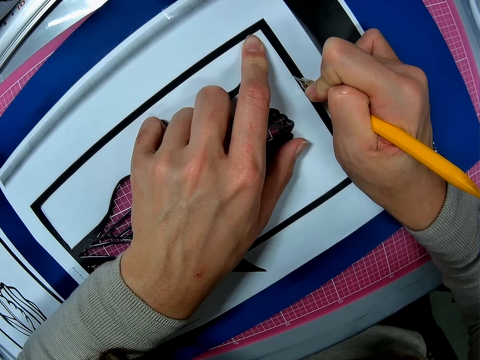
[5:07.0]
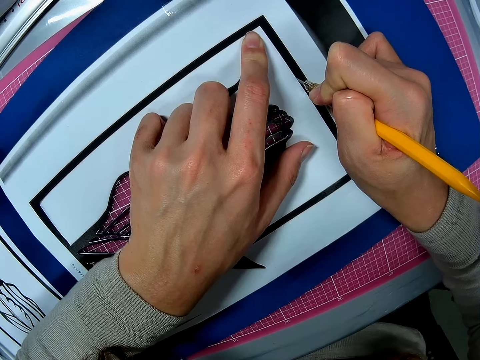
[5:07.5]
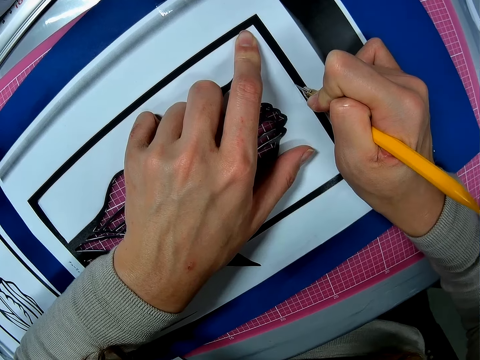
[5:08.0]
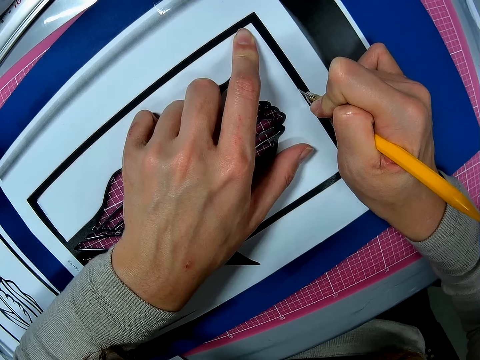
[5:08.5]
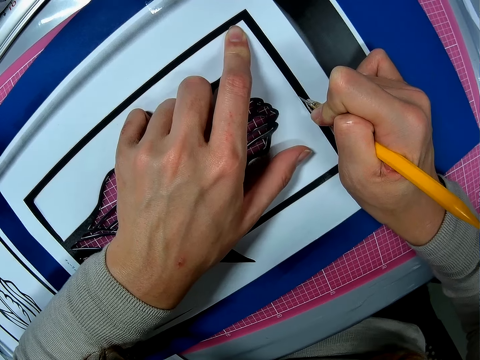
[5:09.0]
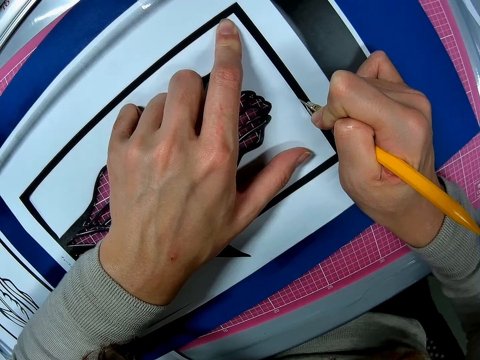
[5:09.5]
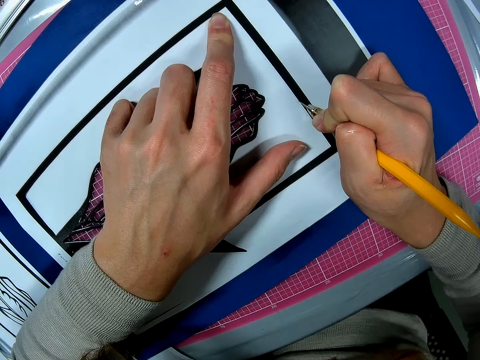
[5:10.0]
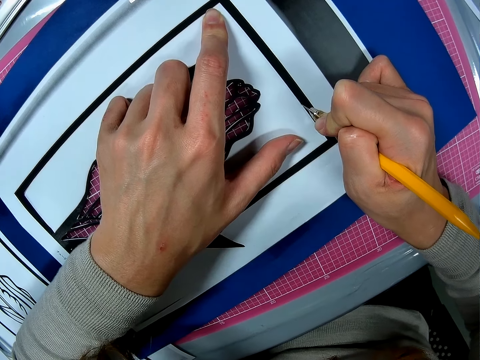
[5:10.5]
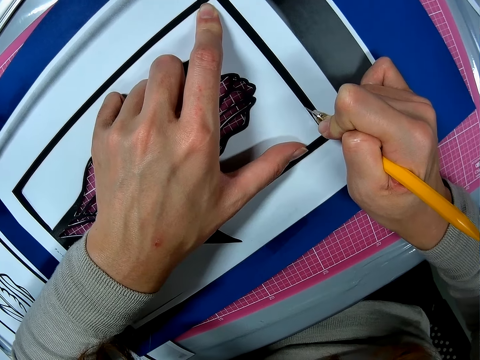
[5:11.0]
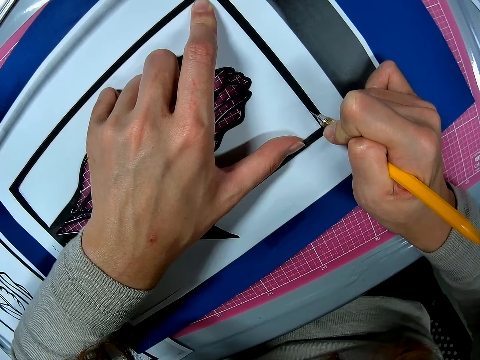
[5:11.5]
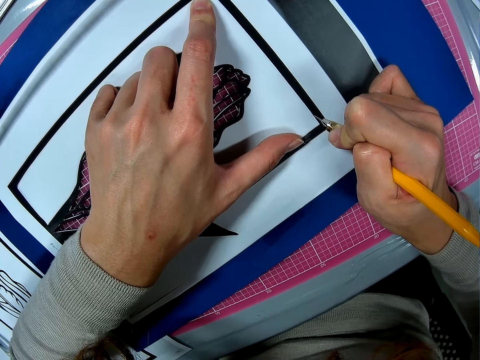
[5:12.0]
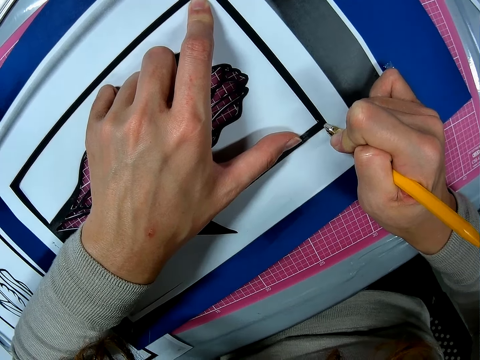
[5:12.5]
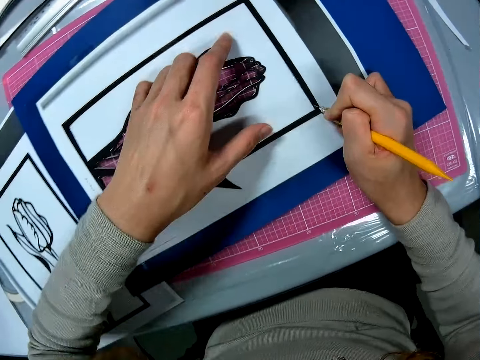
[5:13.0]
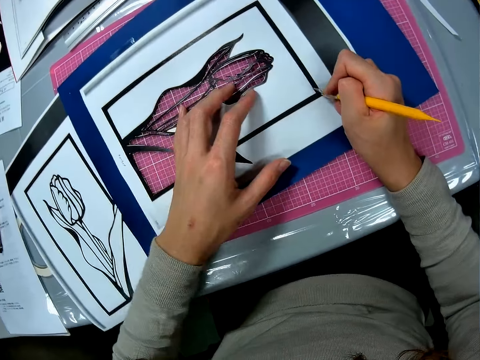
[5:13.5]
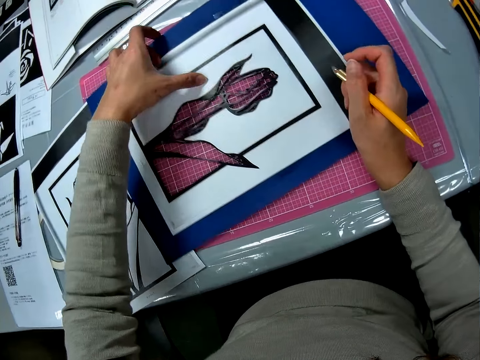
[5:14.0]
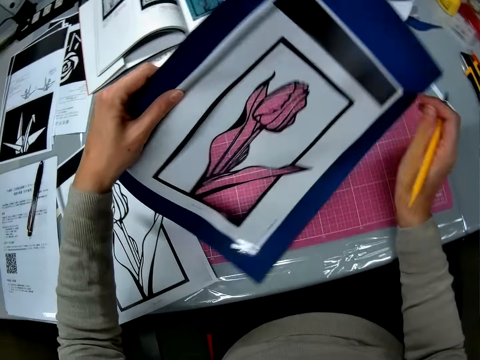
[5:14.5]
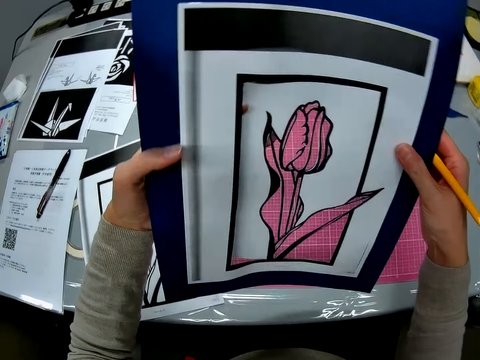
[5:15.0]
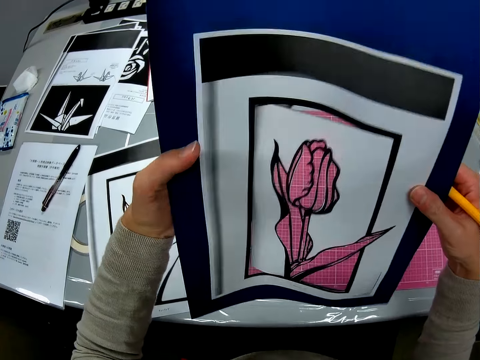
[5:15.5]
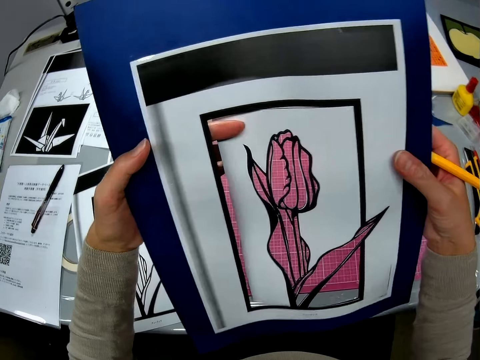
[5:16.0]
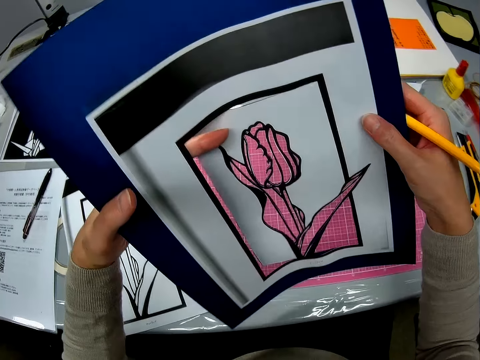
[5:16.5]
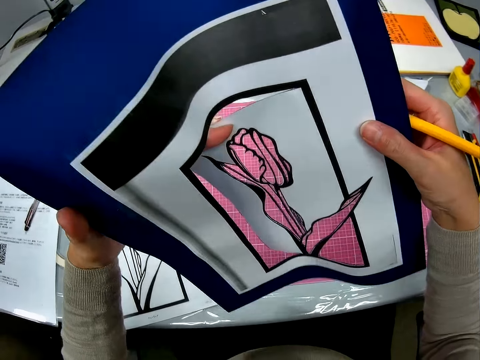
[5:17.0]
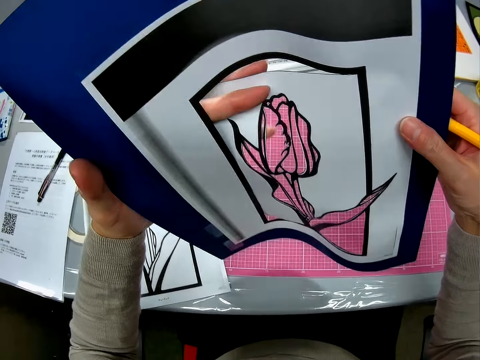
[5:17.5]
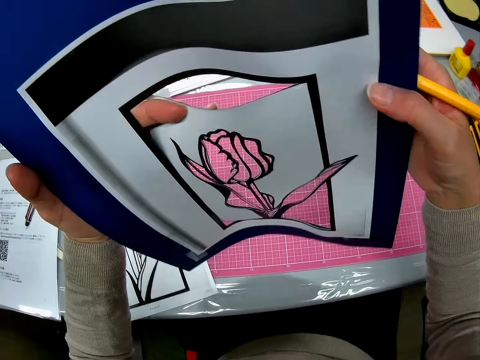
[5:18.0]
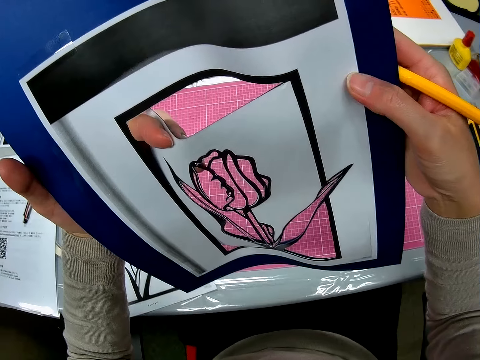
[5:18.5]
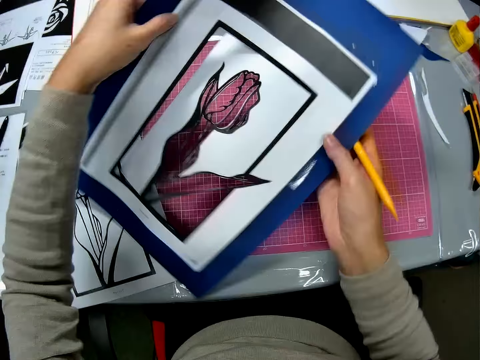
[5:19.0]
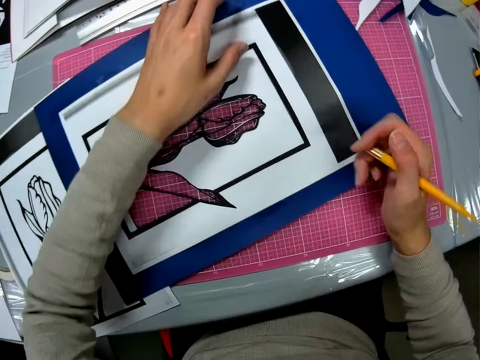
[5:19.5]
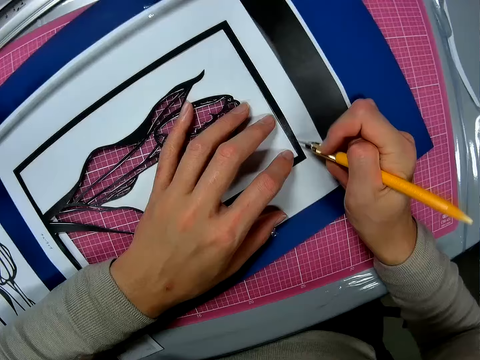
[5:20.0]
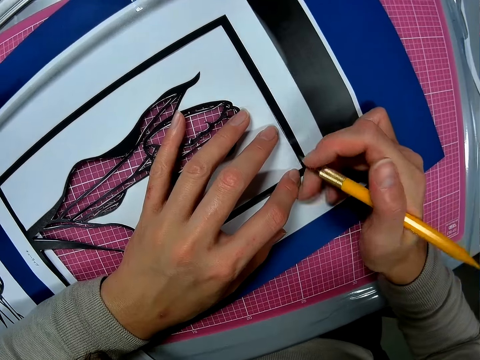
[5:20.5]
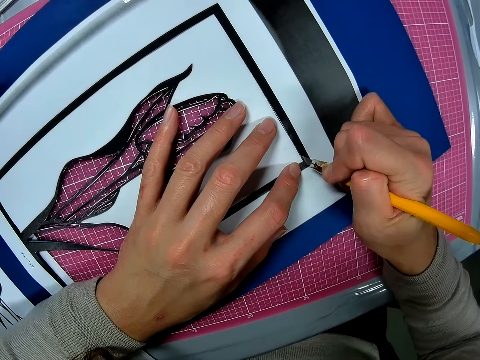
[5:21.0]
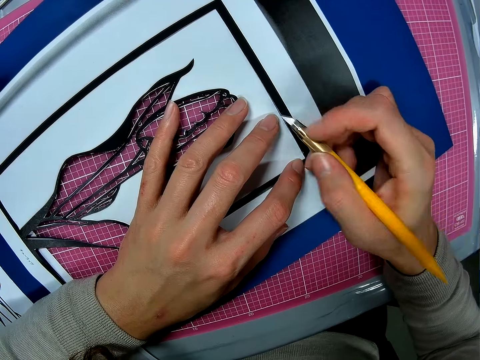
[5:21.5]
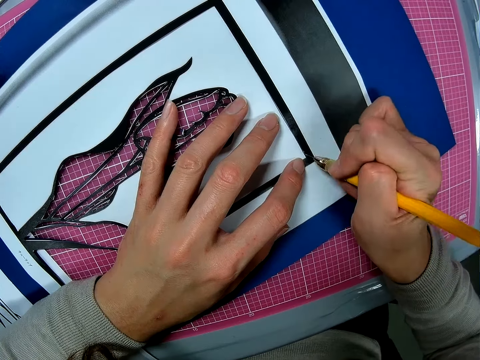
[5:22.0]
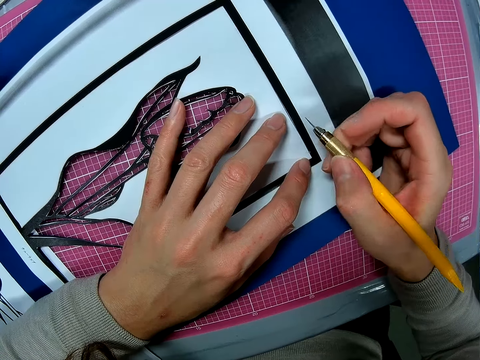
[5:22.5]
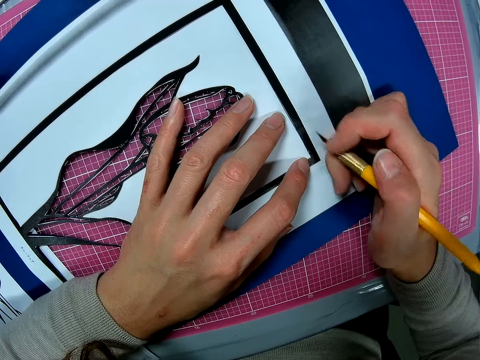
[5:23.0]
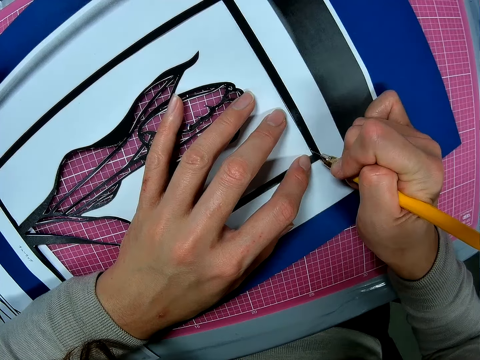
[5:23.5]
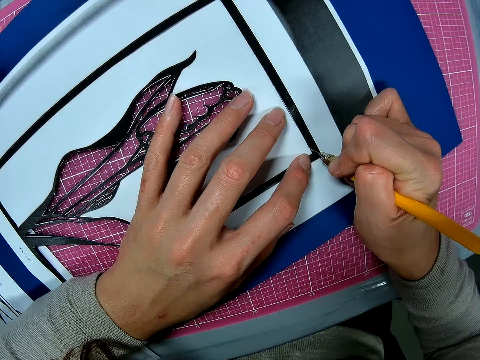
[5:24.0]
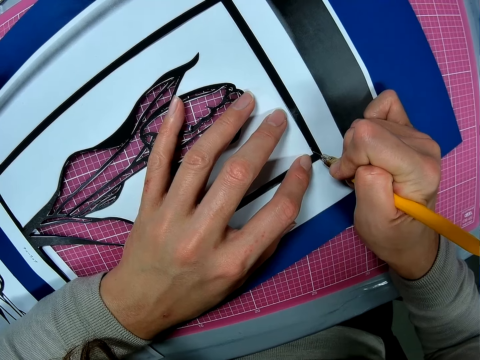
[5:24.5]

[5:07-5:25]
The camera wearer lifts the paper off a cutting mat. They hold the paper with both hands. They pull the paper cutting sketch. They put the paper on the cutting mat. They cut the paper with a craft knife.

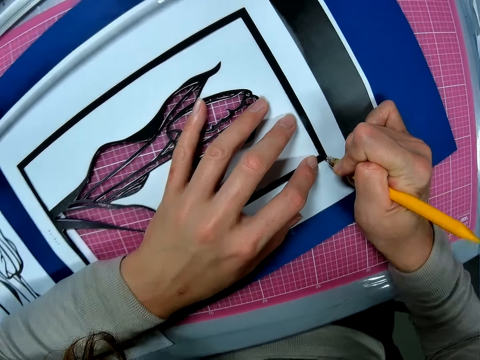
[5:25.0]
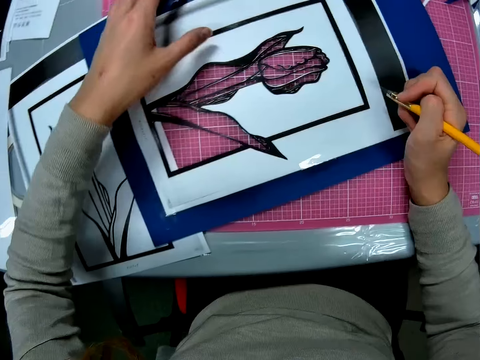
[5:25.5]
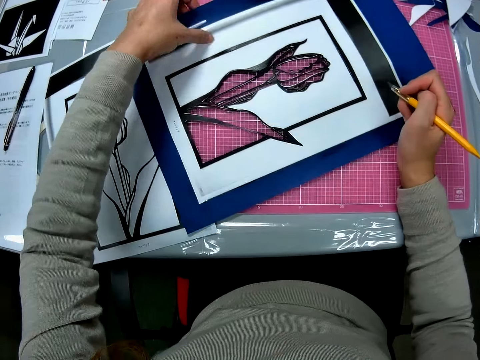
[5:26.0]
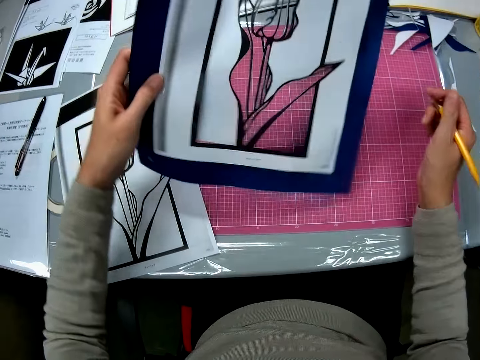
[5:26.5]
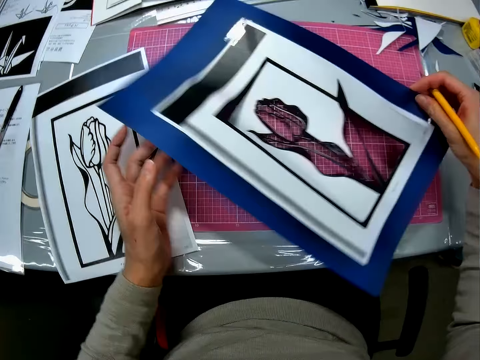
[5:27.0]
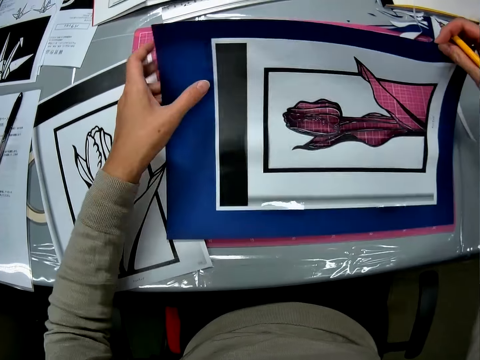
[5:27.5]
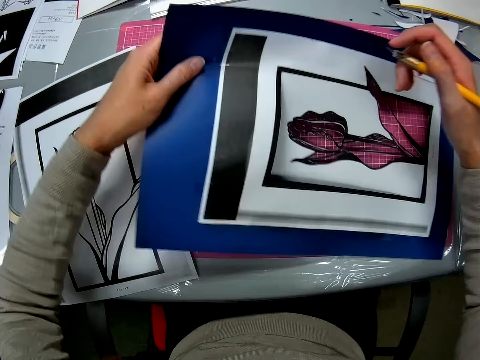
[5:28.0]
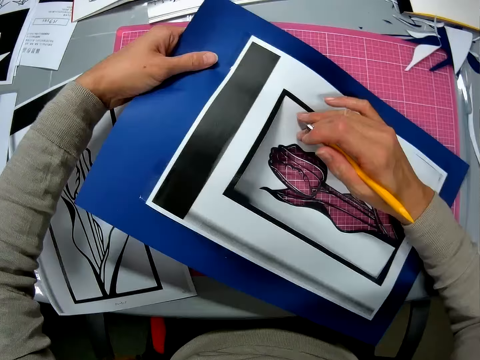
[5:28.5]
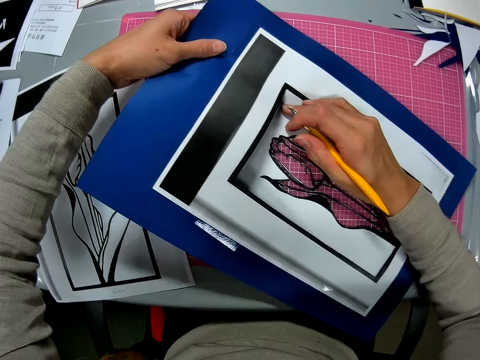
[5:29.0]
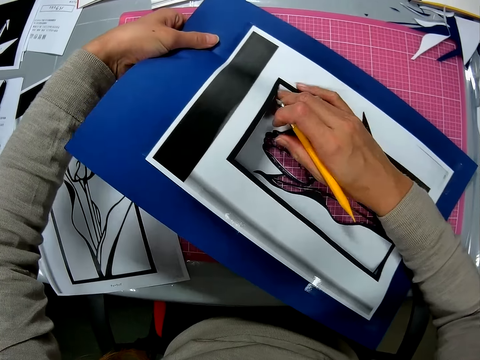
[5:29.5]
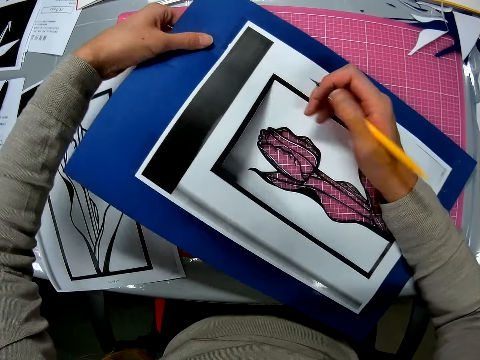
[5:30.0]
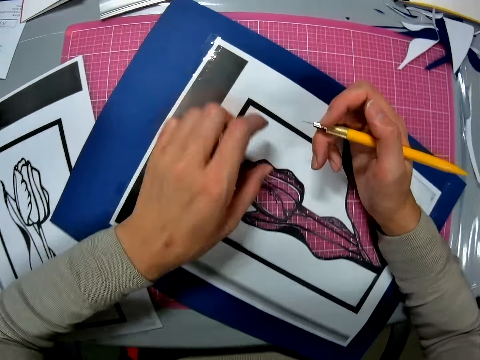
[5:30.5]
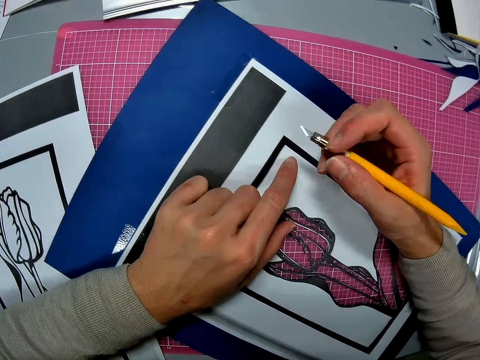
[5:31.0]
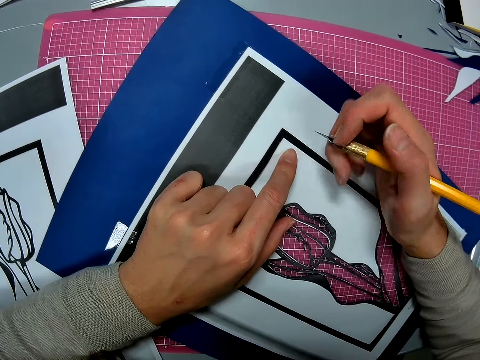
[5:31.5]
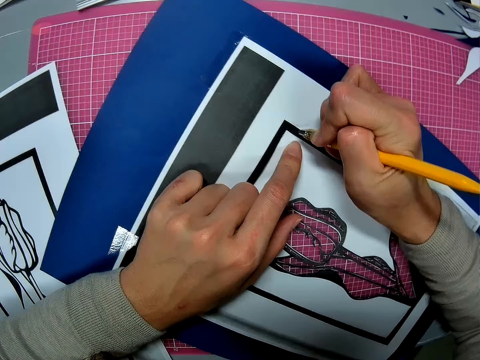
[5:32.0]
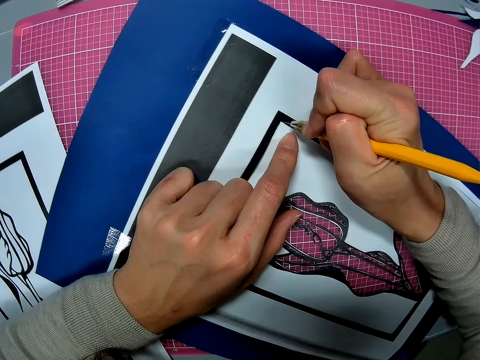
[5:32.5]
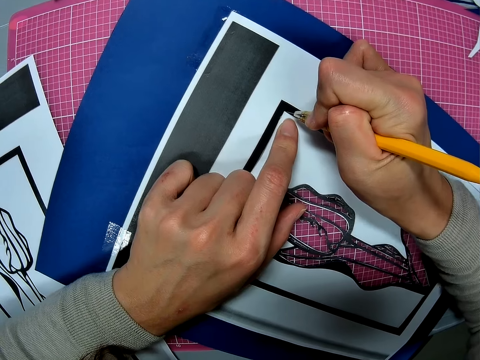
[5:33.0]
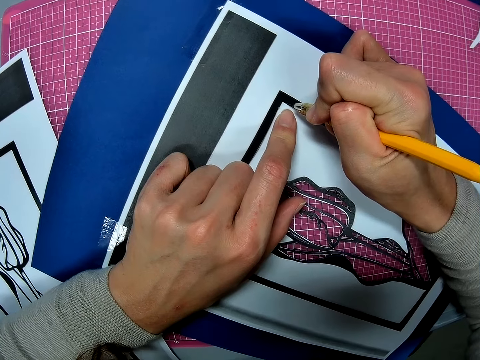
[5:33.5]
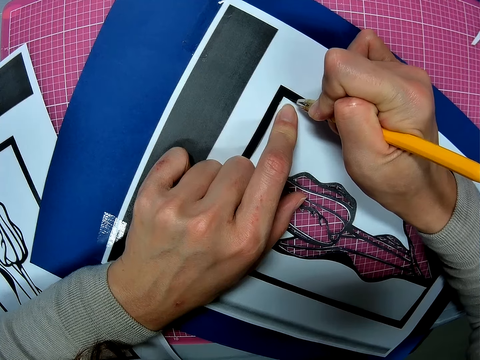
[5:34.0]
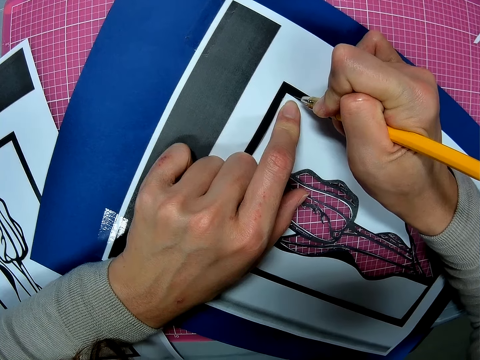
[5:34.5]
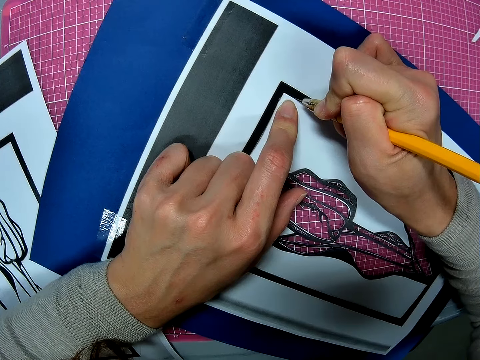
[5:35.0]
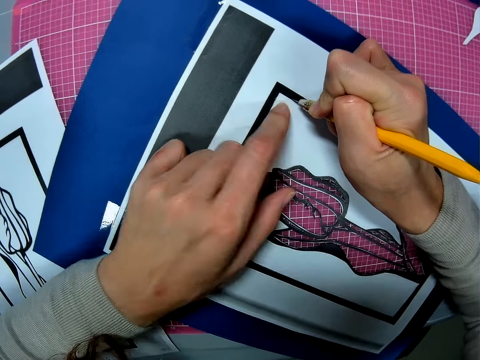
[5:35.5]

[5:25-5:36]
The camera wearer adjusts the paper. They lift the paper off a cutting mat. They rotate the paper. They lift the paper off the cutting mat. They put the paper on the cutting mat. They hold the paper. They cut the paper with a craft knife.
